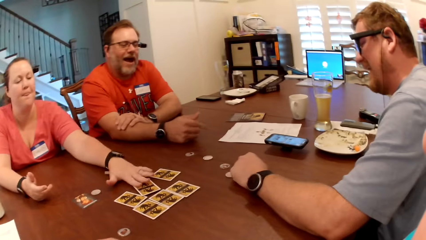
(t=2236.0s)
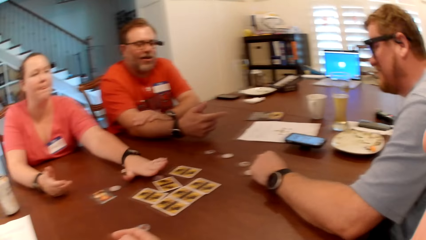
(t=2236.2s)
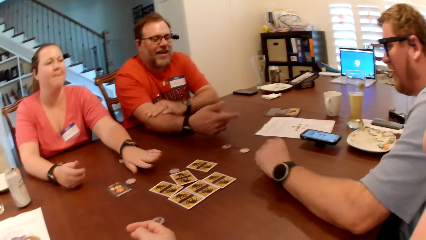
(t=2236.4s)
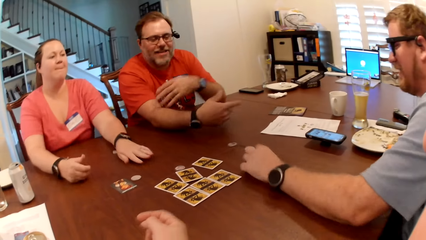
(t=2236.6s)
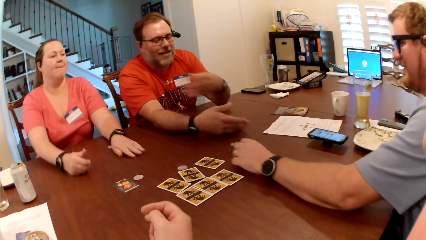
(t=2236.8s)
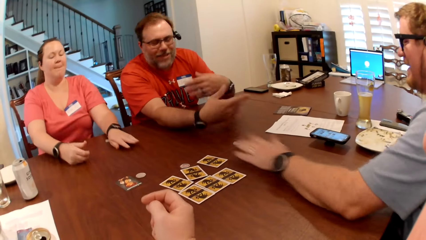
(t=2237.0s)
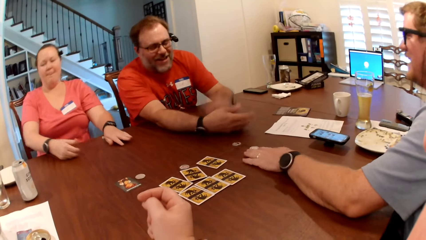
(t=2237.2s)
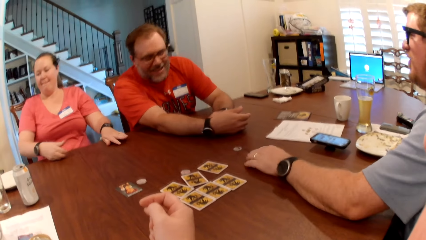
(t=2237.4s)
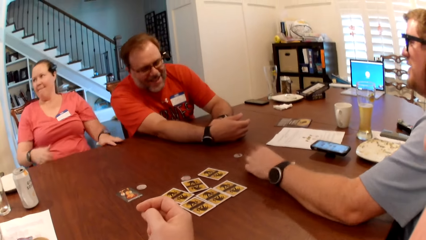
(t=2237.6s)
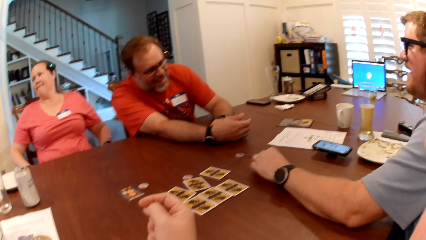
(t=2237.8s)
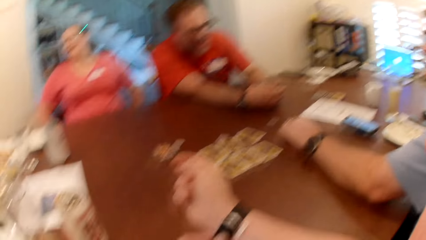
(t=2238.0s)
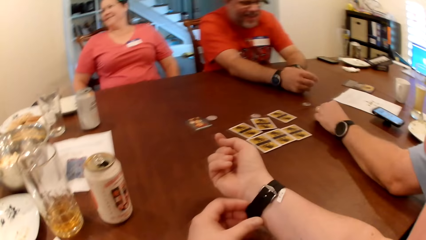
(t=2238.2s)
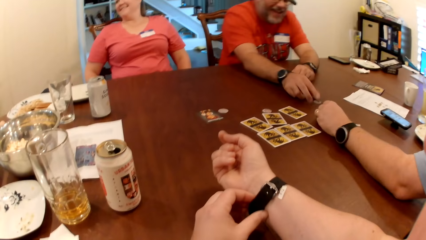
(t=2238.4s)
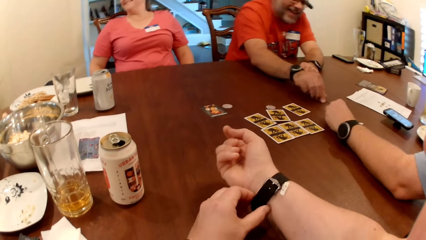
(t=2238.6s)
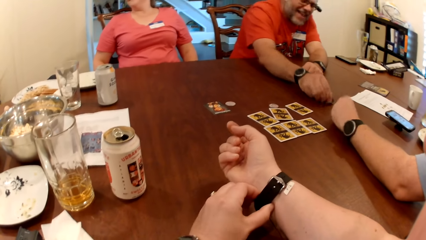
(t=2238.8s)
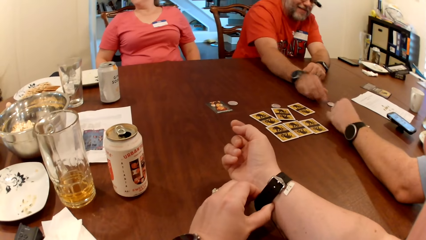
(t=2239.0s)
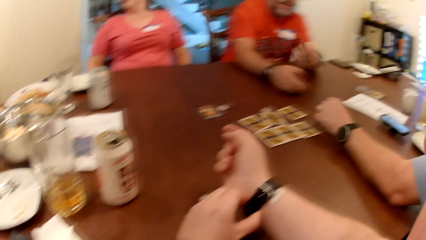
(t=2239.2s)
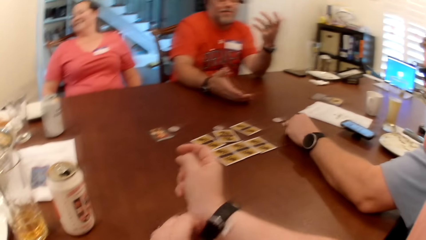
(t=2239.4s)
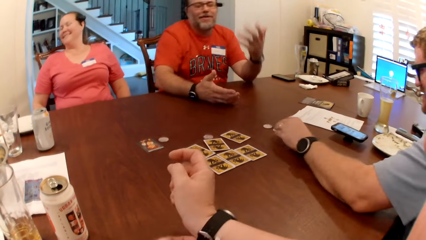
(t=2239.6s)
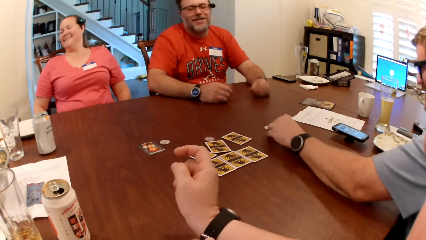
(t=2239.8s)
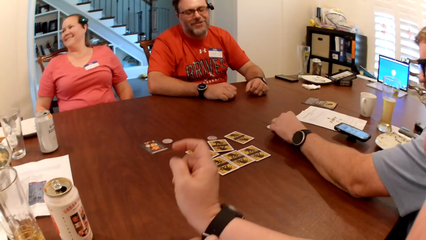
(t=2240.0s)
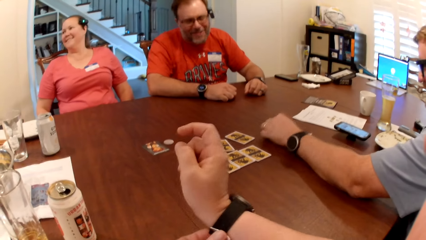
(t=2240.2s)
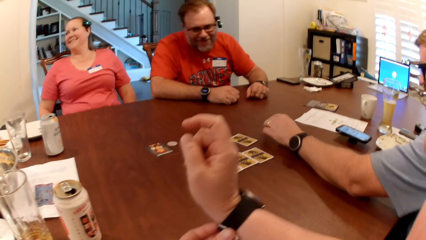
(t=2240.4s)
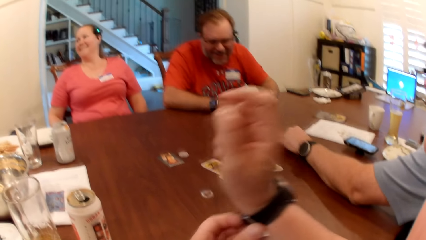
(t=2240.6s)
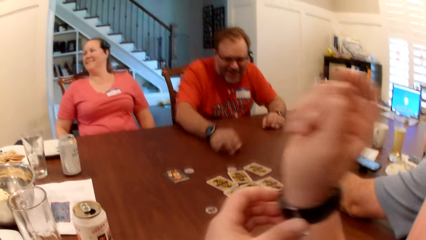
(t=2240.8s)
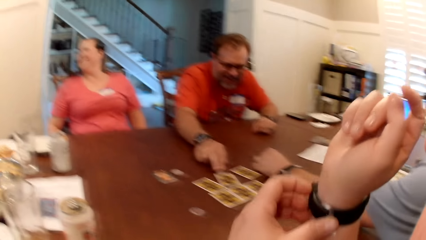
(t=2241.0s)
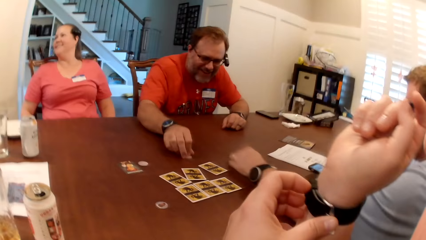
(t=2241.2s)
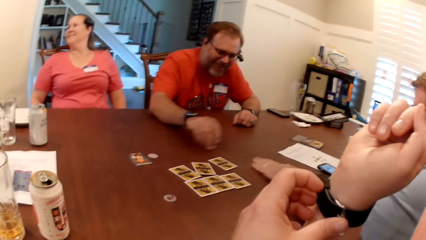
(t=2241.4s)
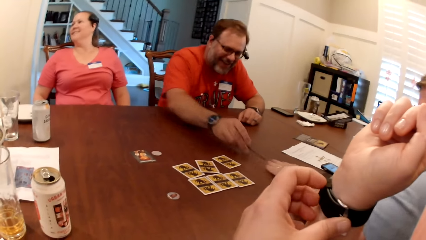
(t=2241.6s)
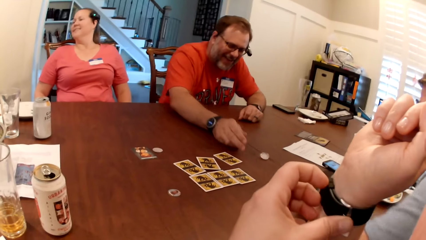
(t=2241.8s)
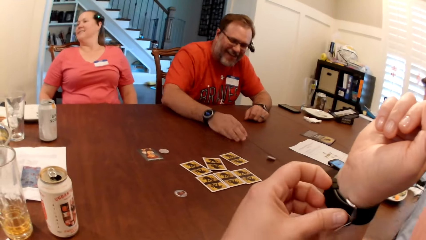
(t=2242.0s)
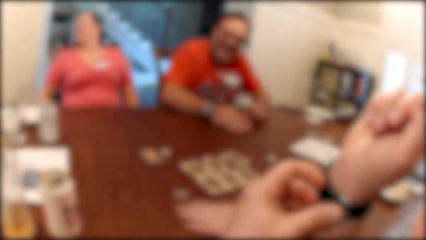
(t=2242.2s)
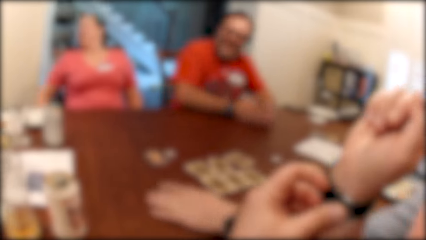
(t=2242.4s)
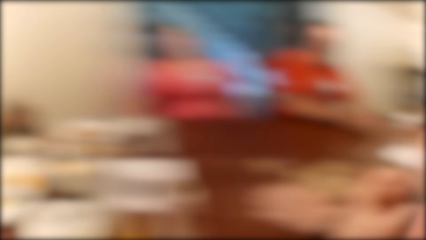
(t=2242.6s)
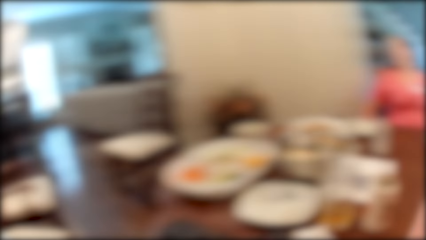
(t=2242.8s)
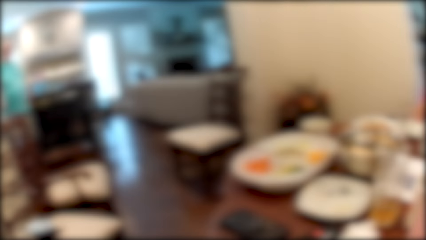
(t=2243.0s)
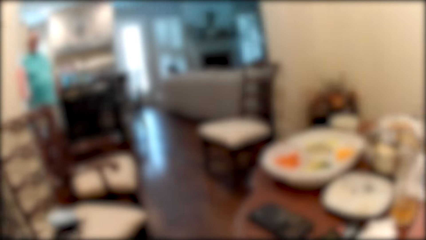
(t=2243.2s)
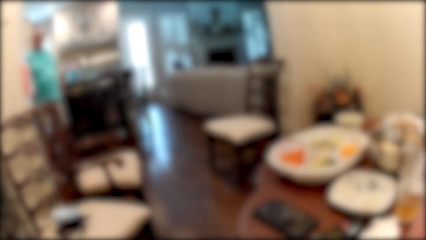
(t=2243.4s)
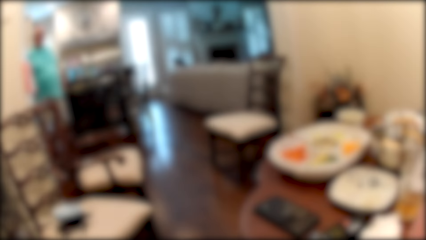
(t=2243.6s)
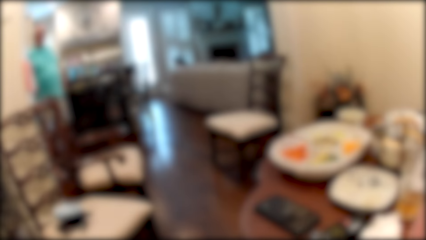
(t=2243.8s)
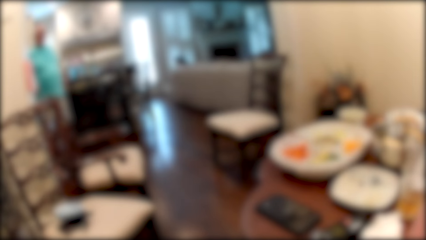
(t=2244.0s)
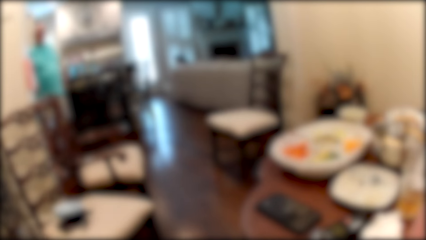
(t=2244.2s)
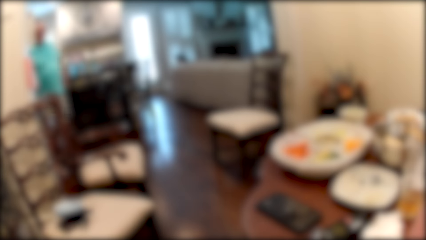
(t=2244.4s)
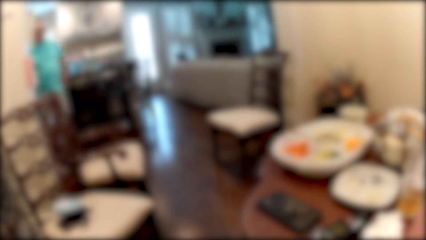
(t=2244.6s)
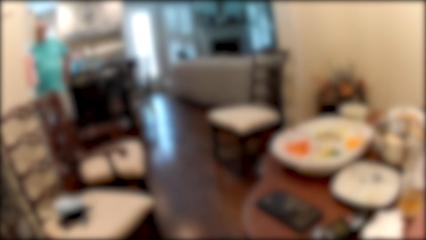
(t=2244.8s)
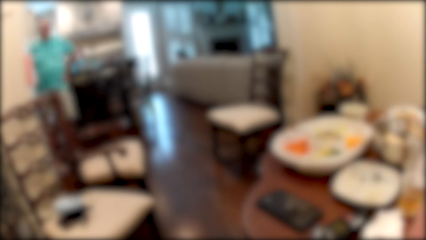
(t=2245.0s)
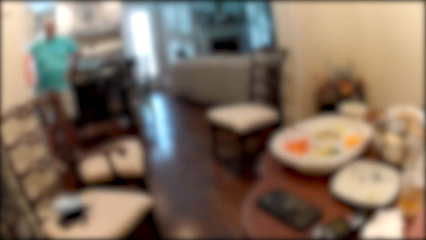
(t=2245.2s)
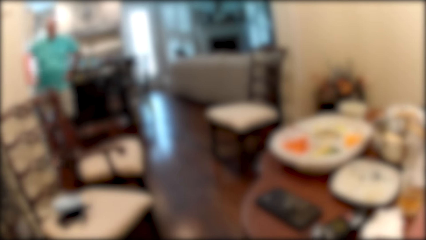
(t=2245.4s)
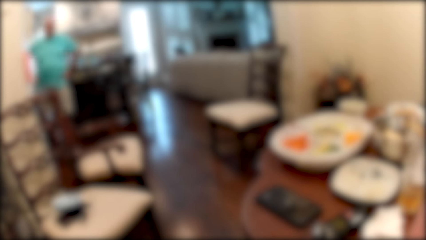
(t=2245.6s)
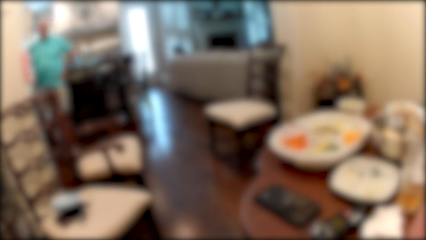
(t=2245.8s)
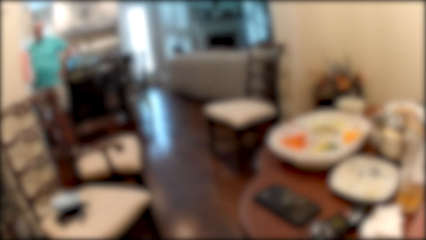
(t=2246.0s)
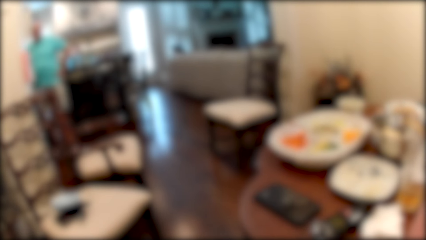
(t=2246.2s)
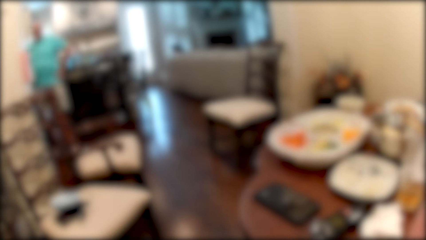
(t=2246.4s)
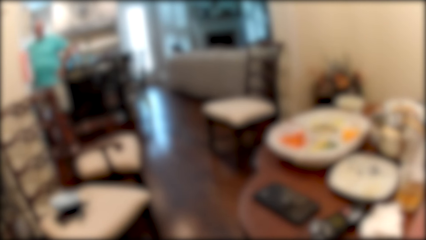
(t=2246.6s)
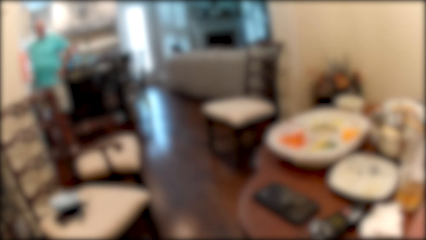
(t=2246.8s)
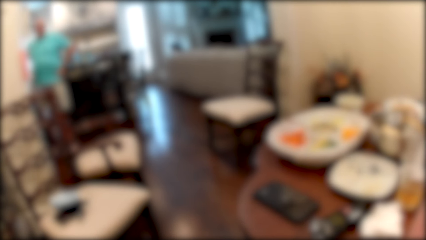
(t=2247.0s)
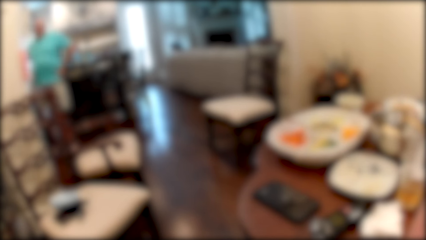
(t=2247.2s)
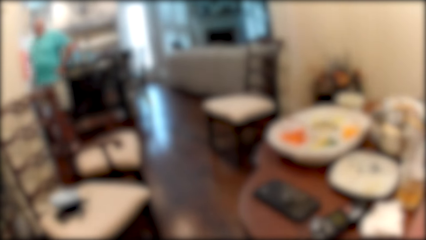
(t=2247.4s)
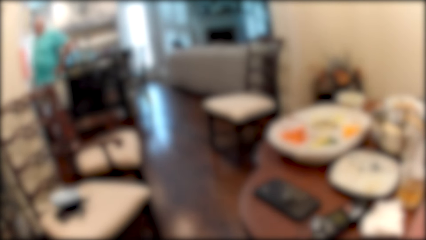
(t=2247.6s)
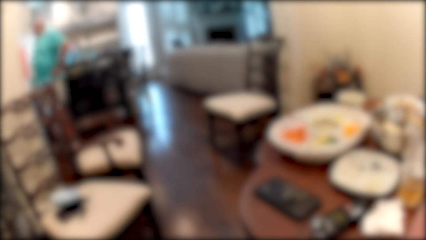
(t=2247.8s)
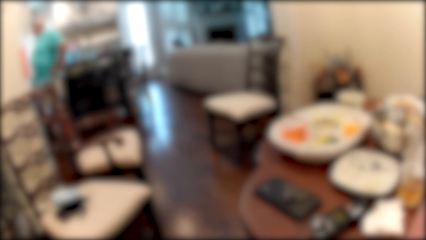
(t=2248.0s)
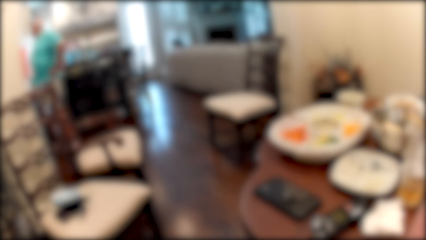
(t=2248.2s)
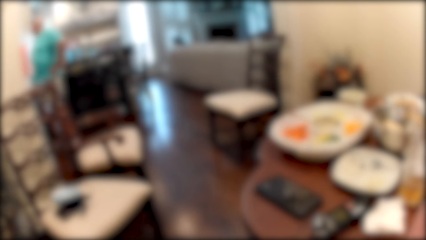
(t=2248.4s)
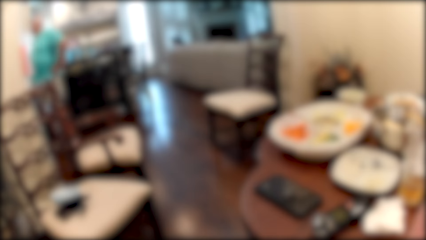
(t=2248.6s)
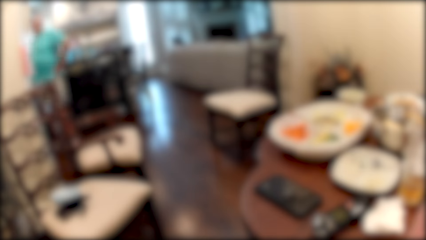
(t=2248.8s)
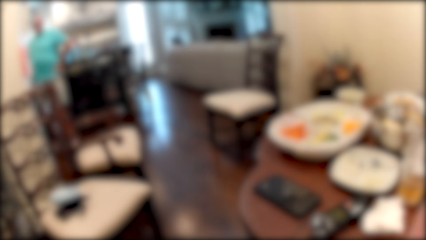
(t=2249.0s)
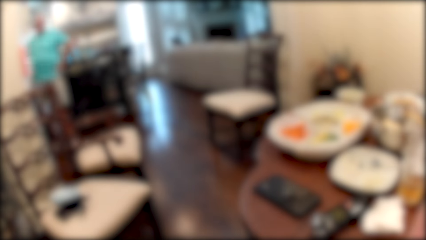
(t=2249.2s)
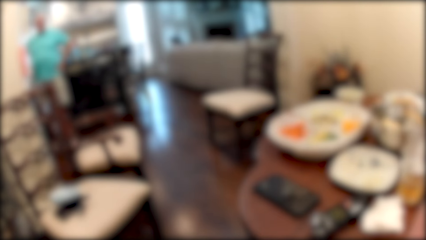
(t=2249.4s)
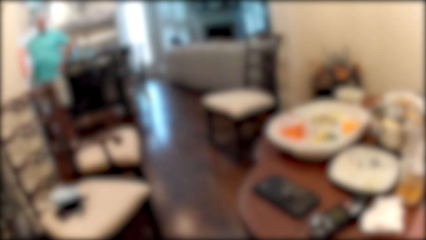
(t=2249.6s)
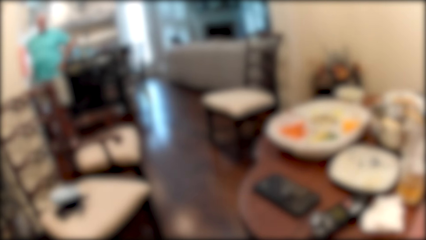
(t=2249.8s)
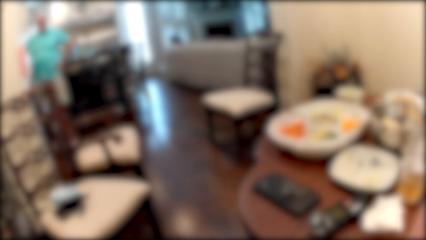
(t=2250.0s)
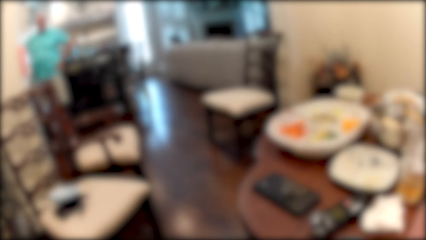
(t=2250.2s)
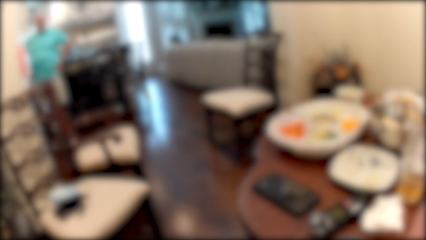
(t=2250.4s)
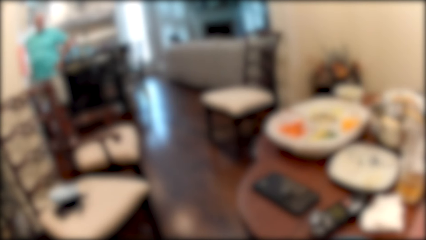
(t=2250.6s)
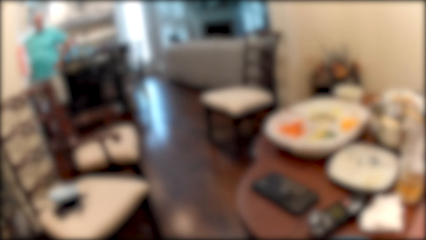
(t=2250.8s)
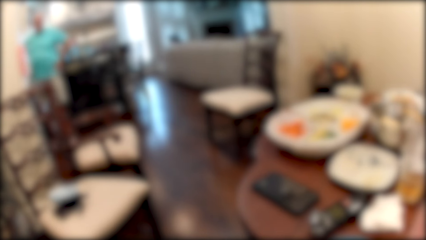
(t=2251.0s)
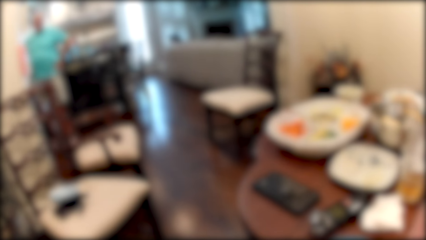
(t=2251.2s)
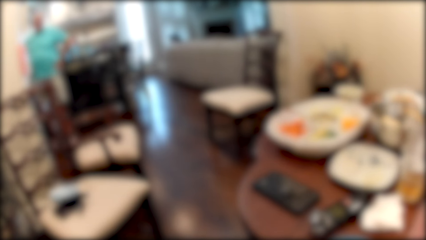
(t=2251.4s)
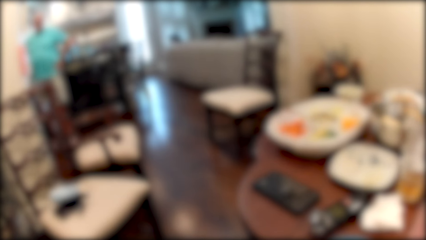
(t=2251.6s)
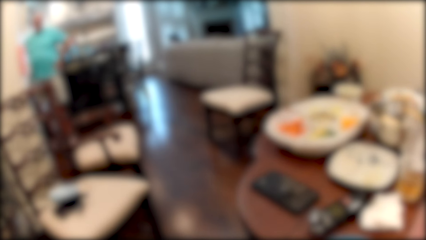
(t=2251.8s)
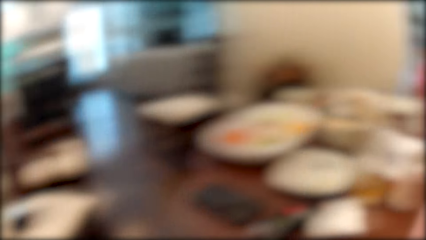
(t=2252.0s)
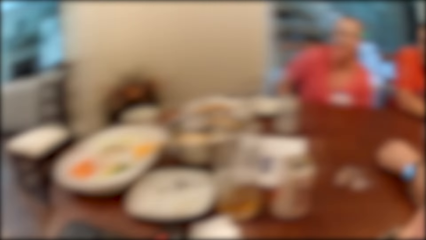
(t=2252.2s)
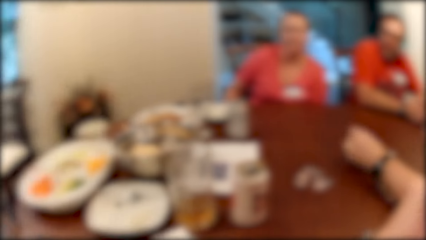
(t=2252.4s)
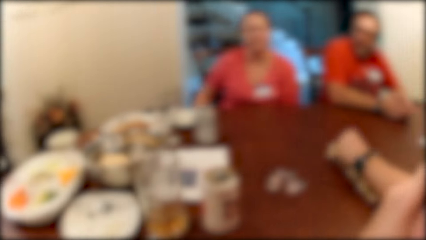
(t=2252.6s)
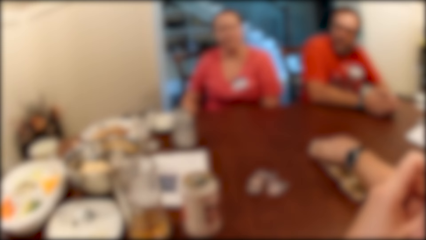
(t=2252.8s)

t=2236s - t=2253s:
The woman touches some card on the table with her left hand and removes her left hand from the cards on the table. The camera wearer removes her right hand from the table. The man adjusts some token on the table with his left hand. Another man places his left hand on the table. The woman removes both hands from the table. The second man picks a token from the table with his right hand, turns the token with his right hand and places the token on the table. The camera wearer adjusts the watch. The second man picks a token on the table with his right hand and drops the token on the table with his right hand. The first man moves some coaster mats on the table with his left hand. The woman converses with a third man. The third man converses with the woman. The camera wearer looks around. The first man arranges some cards on the table with his left hand.
